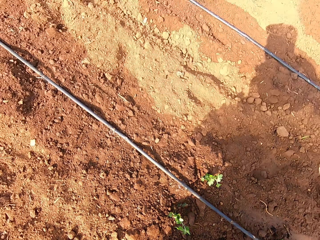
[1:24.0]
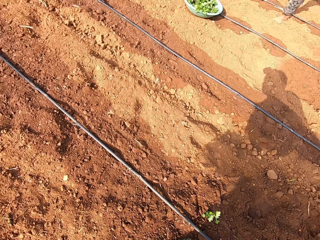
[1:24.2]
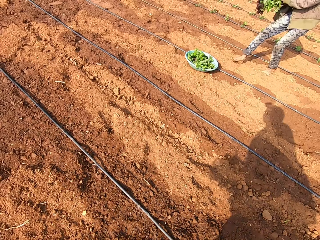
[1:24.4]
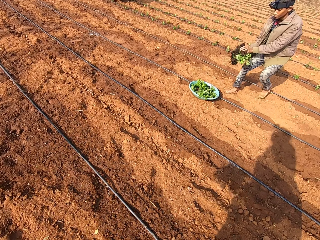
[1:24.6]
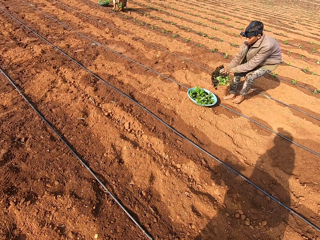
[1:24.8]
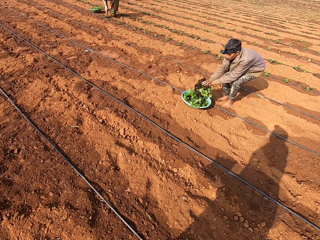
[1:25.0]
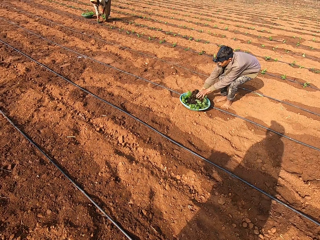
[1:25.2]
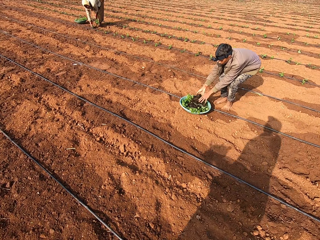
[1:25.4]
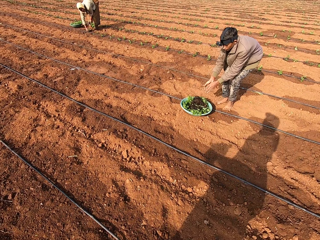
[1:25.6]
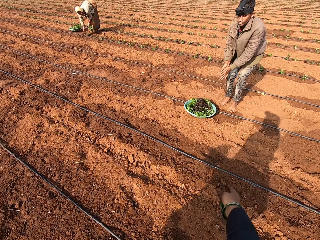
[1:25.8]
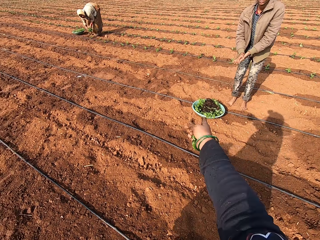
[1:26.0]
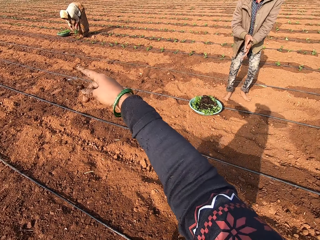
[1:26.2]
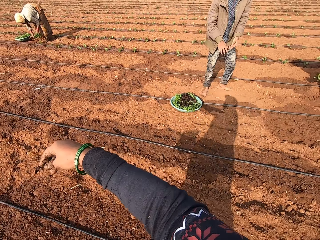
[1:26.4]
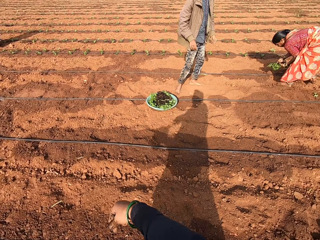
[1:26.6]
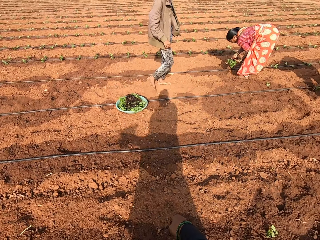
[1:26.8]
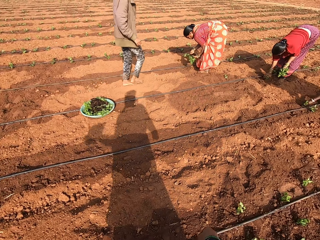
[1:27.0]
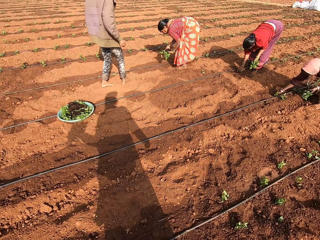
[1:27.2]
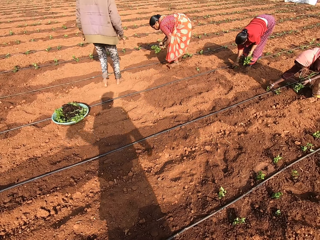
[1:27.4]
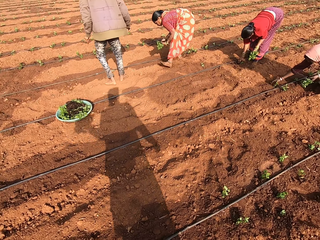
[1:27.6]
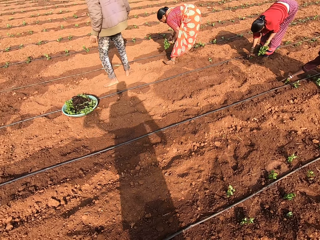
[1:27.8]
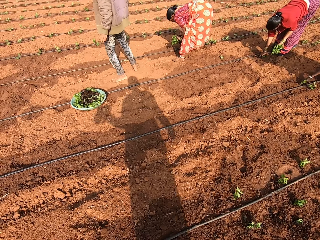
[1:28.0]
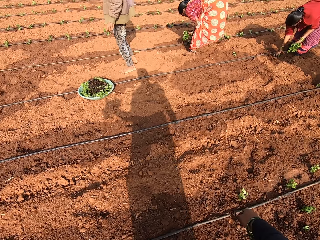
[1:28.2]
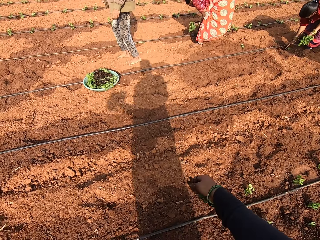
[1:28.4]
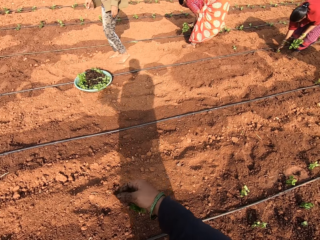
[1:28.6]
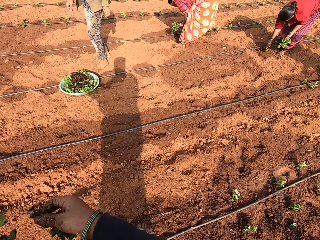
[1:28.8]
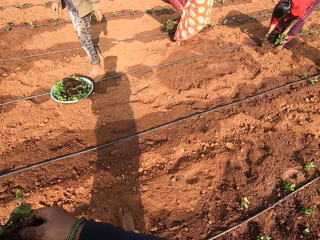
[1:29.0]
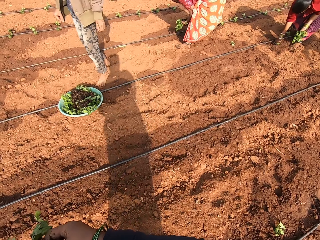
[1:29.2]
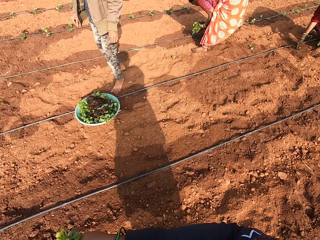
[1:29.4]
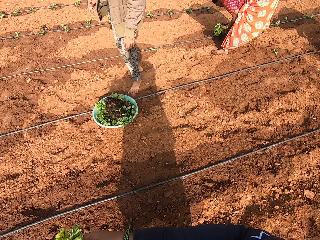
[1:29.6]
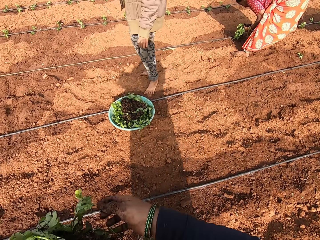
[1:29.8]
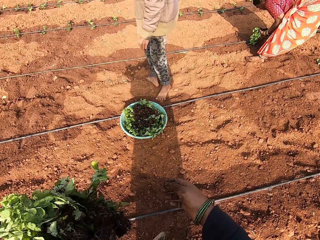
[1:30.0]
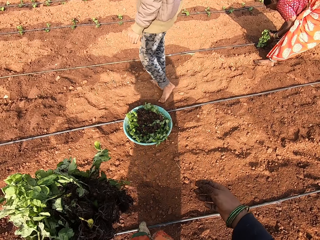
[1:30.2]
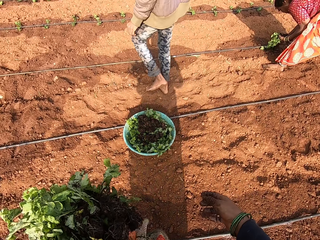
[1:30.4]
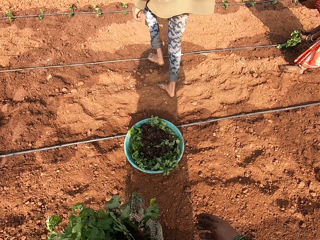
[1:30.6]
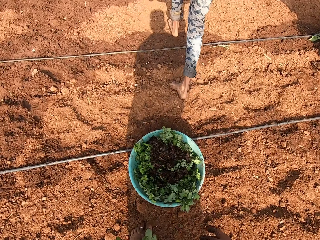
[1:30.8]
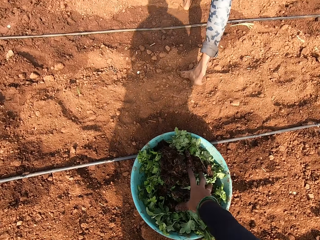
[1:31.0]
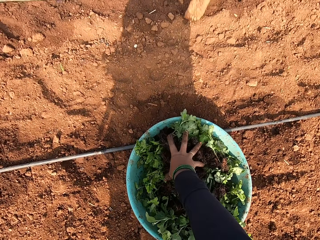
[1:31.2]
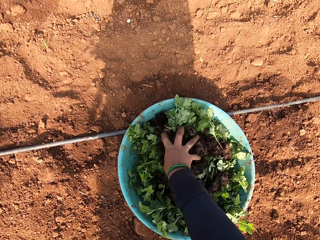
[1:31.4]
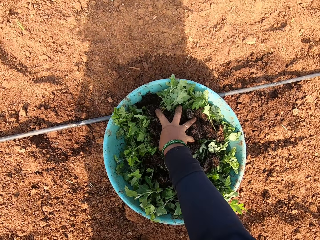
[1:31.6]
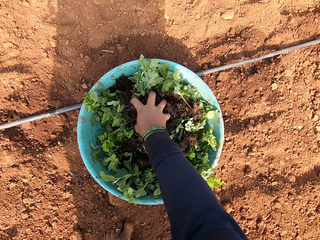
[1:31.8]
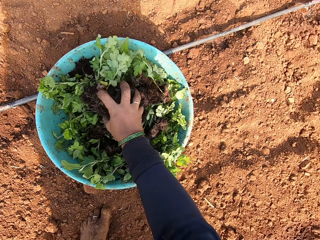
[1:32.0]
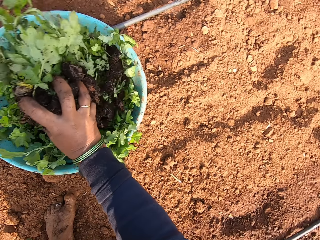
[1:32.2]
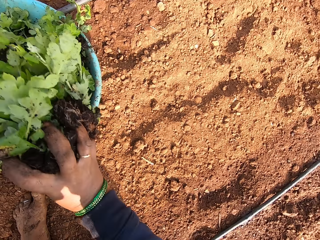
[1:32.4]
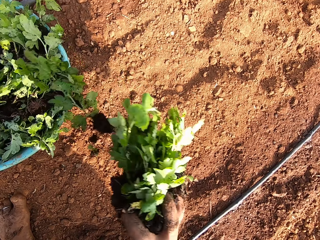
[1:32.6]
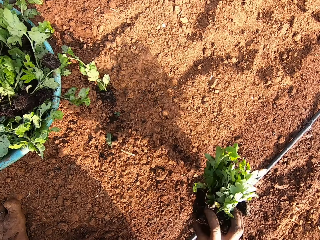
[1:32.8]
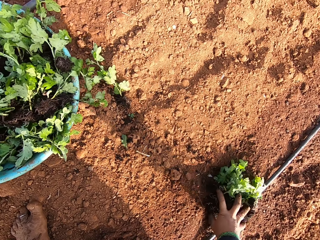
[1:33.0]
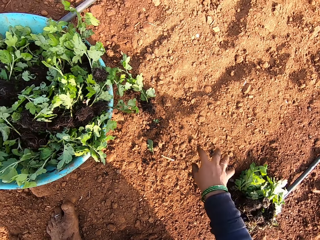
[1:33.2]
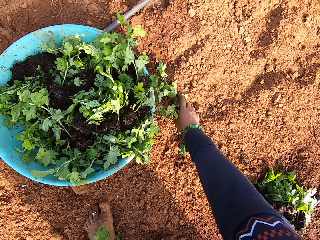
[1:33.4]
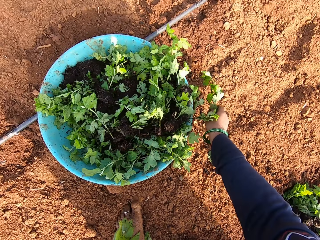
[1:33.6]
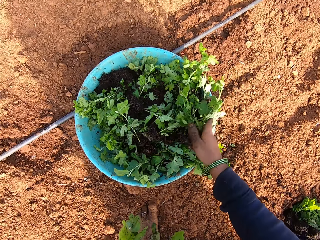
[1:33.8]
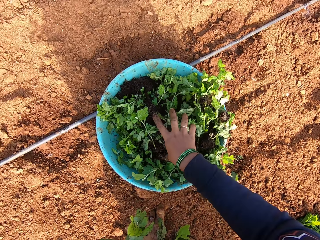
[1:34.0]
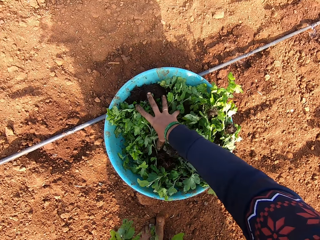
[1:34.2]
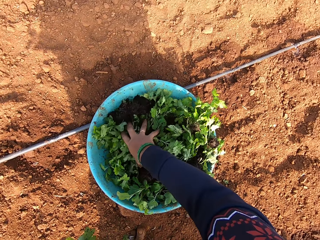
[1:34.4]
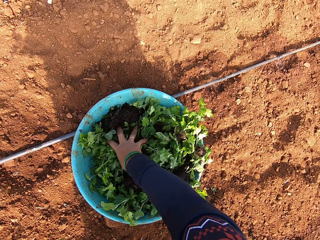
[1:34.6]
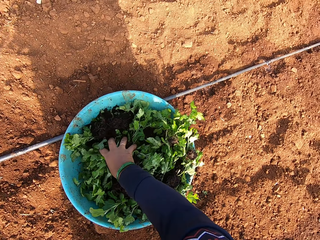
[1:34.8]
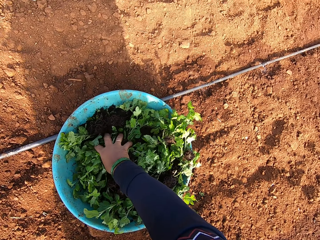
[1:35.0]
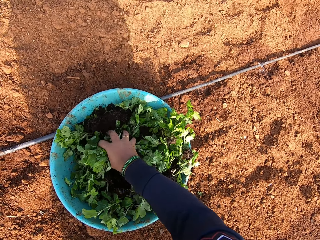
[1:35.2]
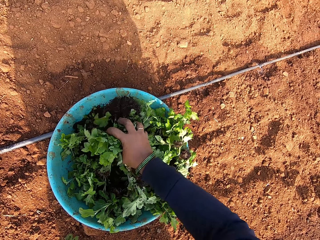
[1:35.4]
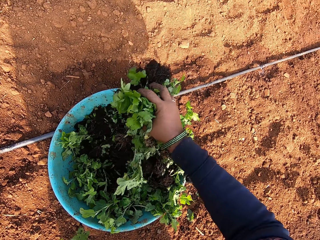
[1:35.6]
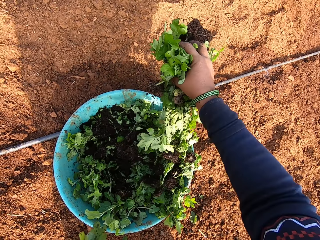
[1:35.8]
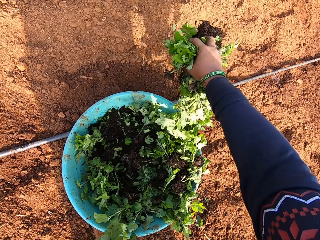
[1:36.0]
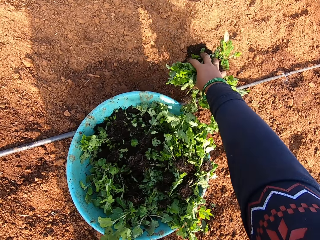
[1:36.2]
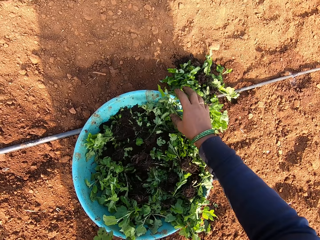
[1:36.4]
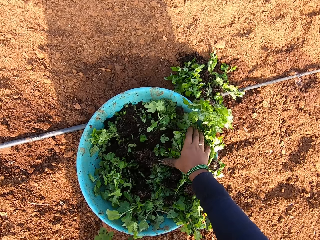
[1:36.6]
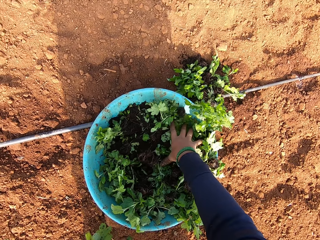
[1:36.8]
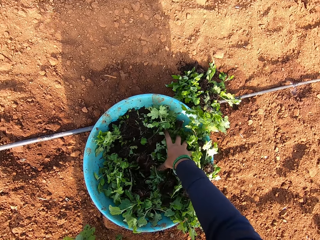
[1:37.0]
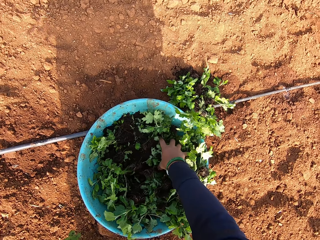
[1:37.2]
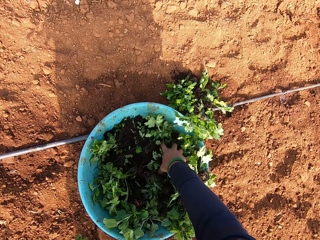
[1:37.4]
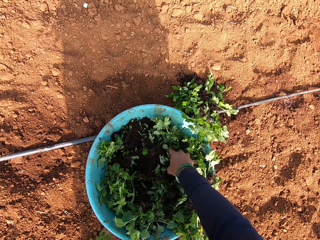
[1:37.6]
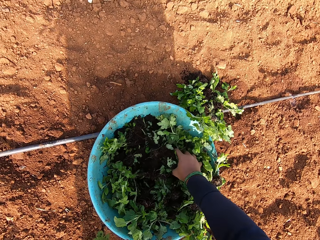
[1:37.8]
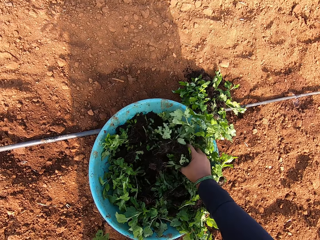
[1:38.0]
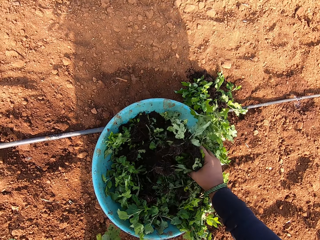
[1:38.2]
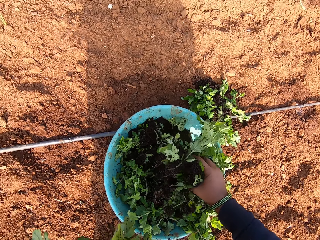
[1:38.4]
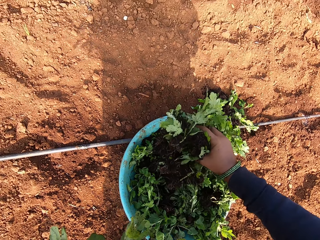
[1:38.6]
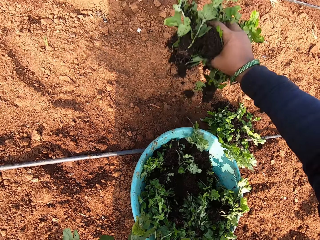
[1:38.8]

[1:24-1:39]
The camera wearer interacts with the man. Another man drops seedlings into the bowl on the ground with both hands. A woman plants a seedling on the ground with her right hand. Another woman plants a seedling on the ground with her right hand. The camera wearer walks. She picks seedlings from the bowl with her right hand. She drops the seedlings on the ground with her right hand. She picks a seedling from the ground with her right hand. She drops the seedling into the bowl with her right hand. She picks seedlings from the bowl with her right hand. She drops the seedlings on the ground with her right hand. She picks seedlings from the bowl with her right hand.

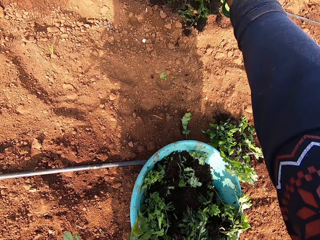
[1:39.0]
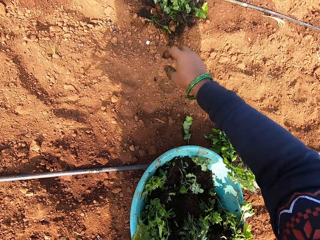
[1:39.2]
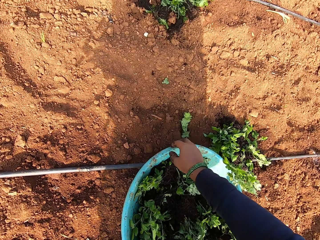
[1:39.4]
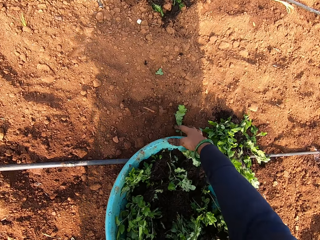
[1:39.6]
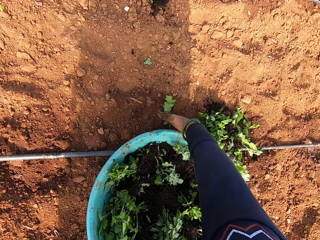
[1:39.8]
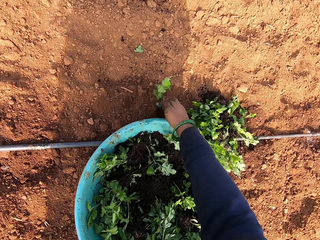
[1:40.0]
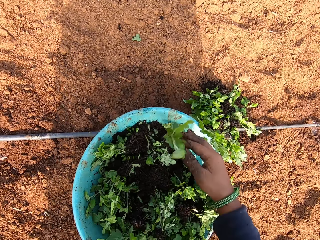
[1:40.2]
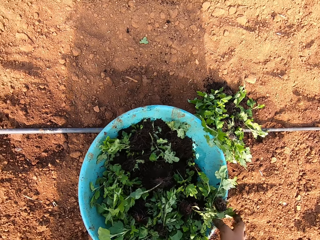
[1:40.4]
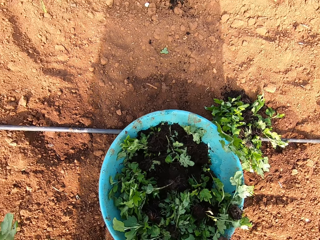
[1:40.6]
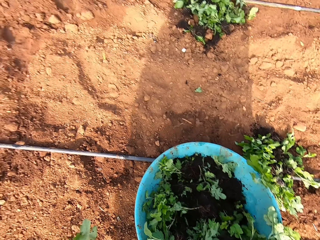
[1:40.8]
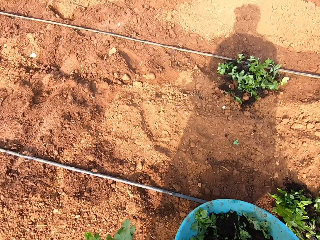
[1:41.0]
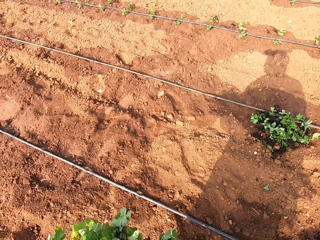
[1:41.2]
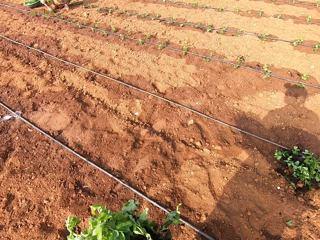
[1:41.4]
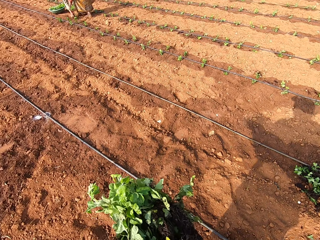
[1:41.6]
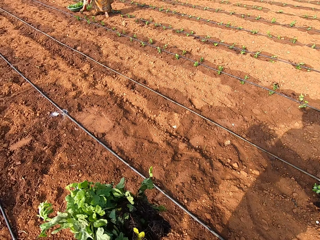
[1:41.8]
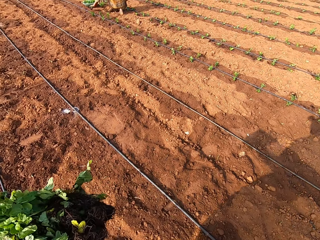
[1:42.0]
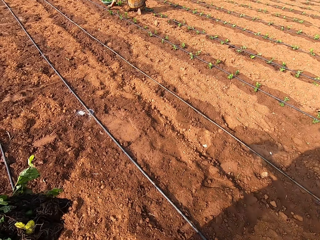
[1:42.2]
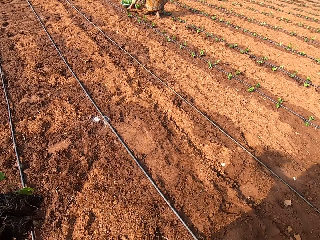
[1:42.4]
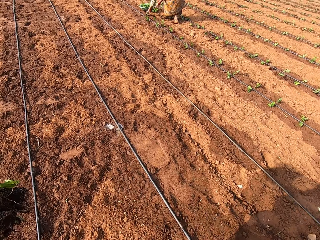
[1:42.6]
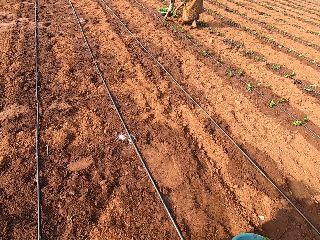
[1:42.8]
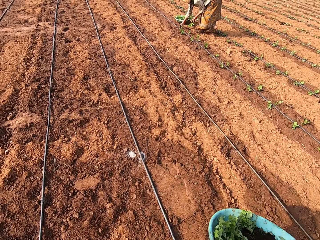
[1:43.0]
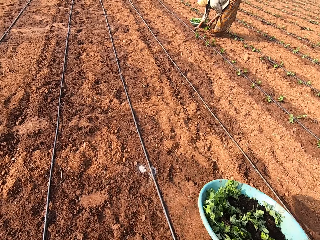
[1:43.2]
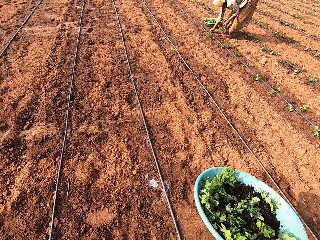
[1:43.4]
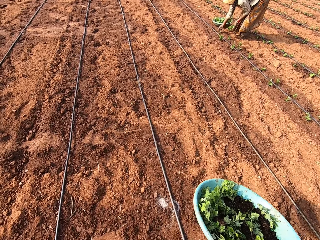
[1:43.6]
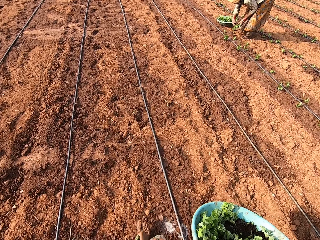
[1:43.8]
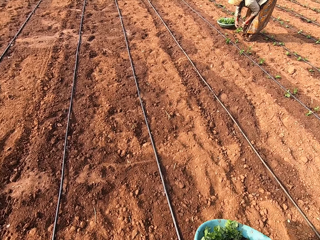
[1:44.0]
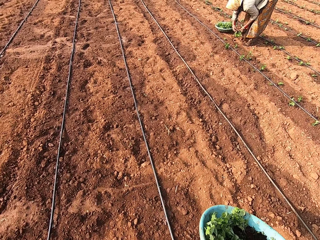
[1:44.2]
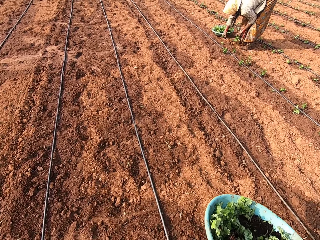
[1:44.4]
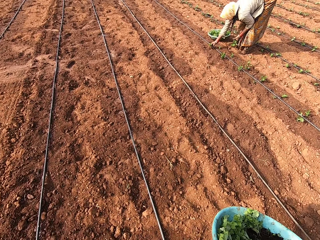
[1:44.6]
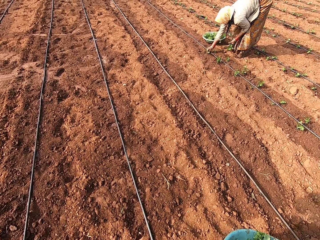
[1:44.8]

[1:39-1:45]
The camera wearer drops the seedlings on the ground with her right hand. She picks a seedling from the ground with her right hand. She drops the seedling into the bowl with her right hand. She picks the bowl from the ground with her right hand. She walks. A woman plants a seedling on the ground with her right hand. The woman picks a seedling from seedlings in her left hand with her right hand.
